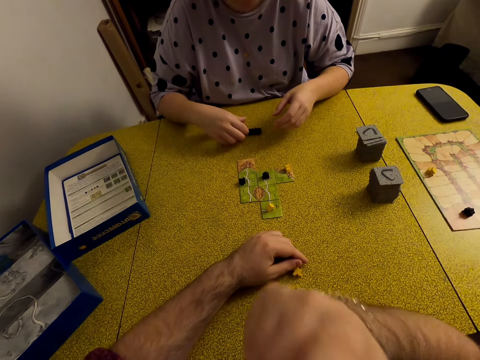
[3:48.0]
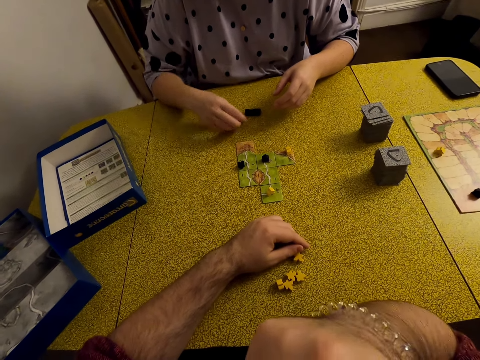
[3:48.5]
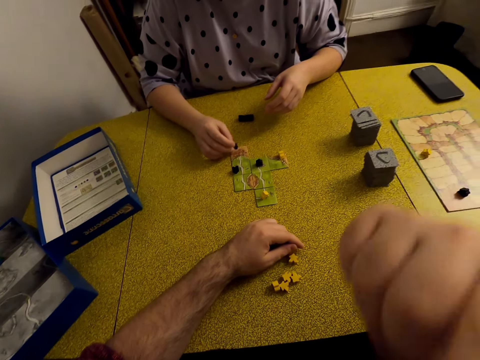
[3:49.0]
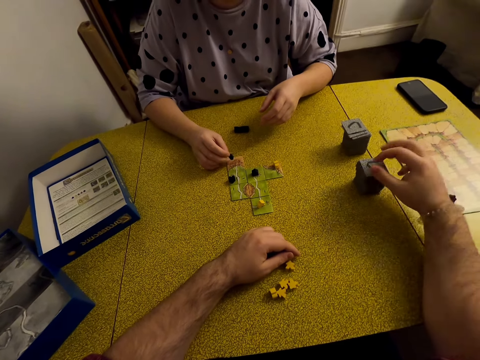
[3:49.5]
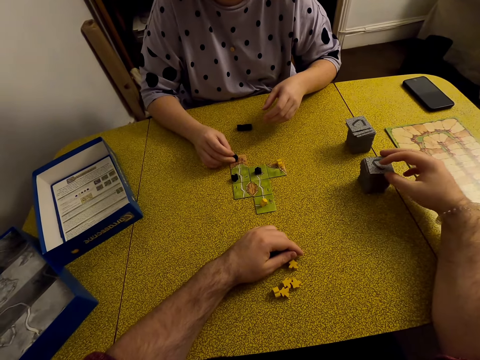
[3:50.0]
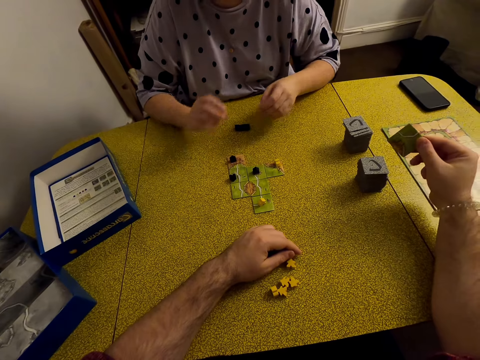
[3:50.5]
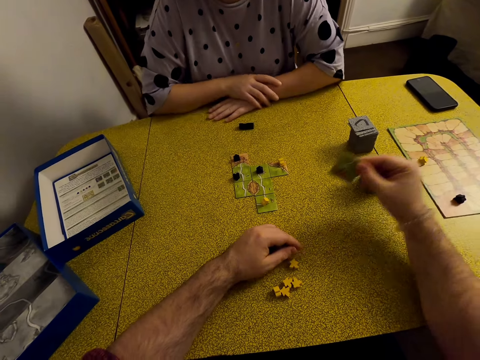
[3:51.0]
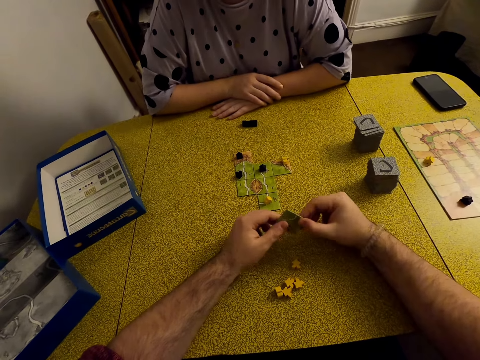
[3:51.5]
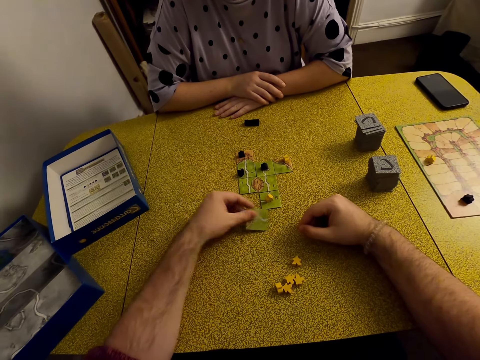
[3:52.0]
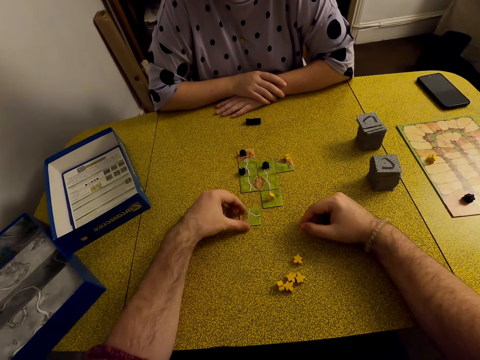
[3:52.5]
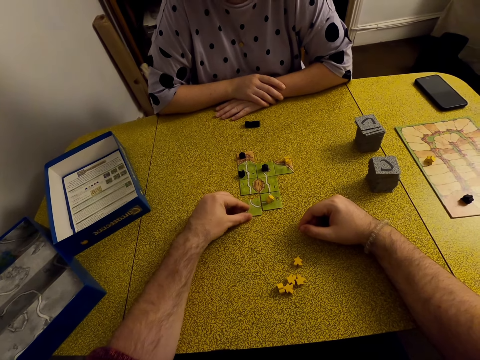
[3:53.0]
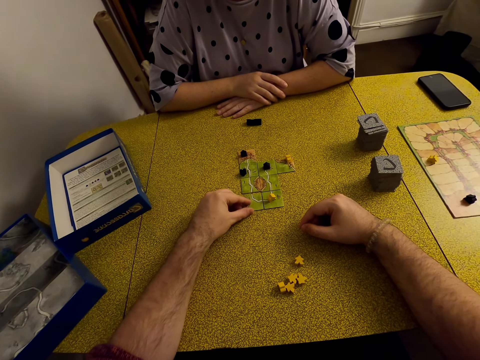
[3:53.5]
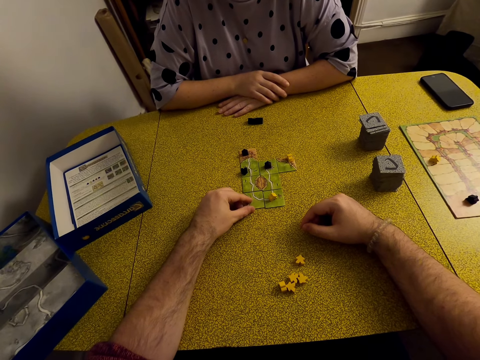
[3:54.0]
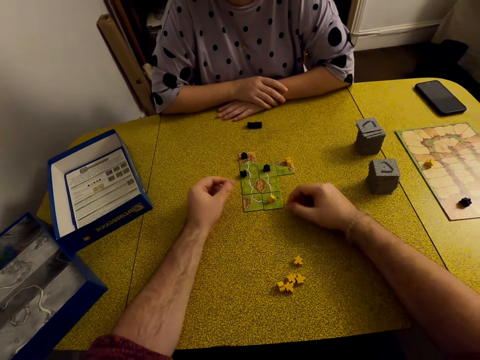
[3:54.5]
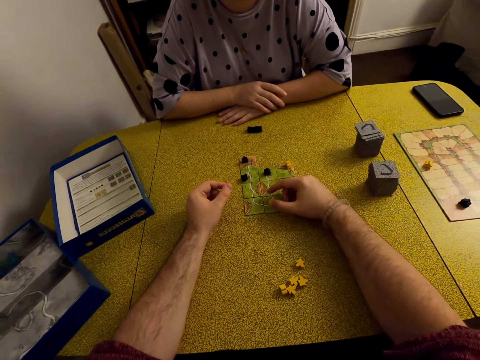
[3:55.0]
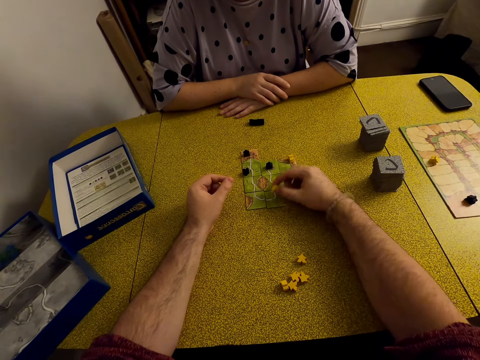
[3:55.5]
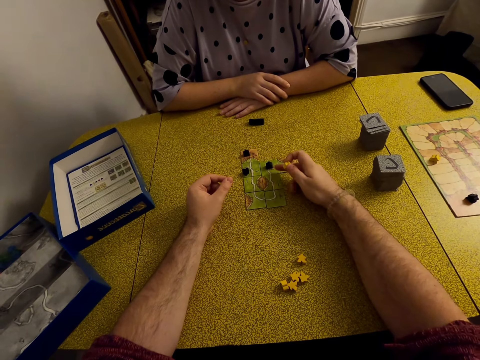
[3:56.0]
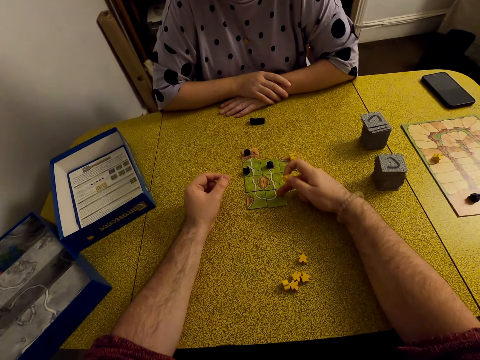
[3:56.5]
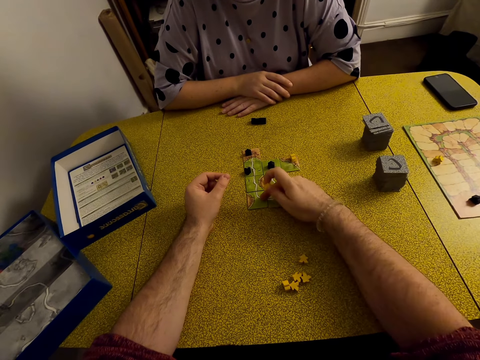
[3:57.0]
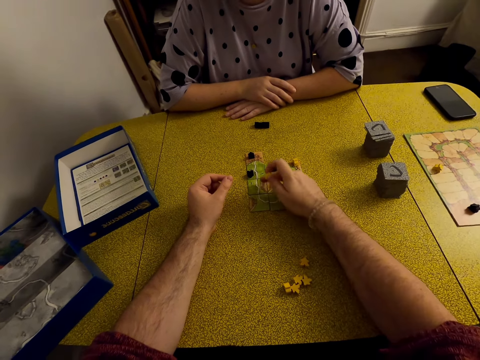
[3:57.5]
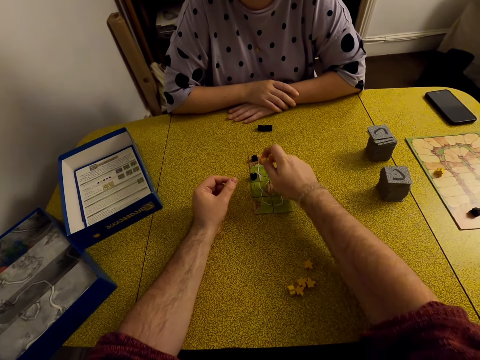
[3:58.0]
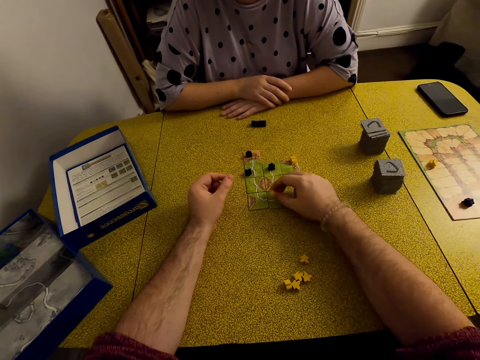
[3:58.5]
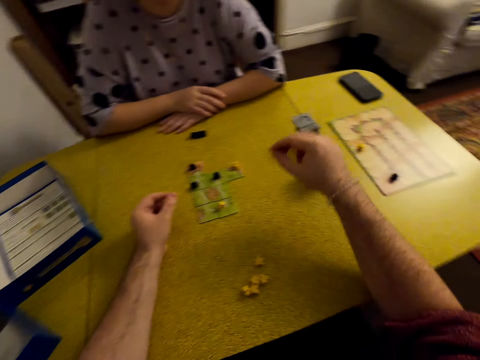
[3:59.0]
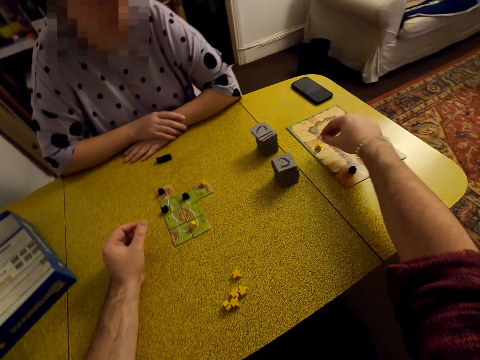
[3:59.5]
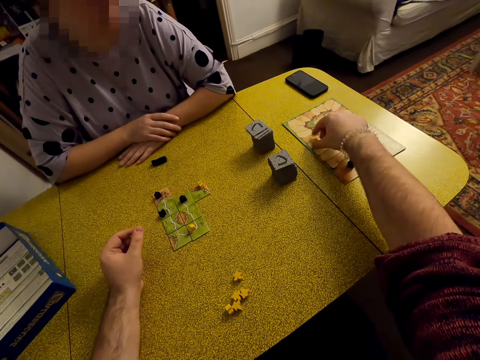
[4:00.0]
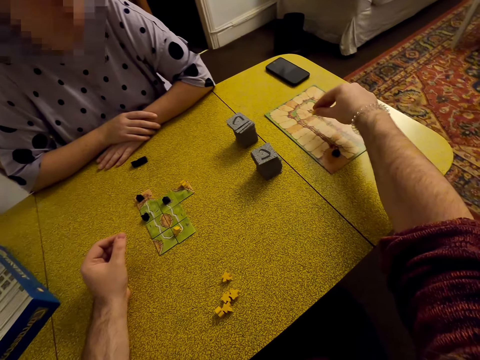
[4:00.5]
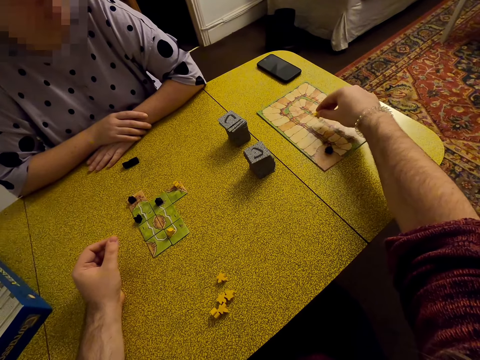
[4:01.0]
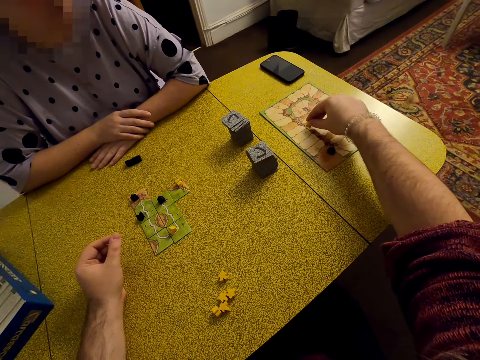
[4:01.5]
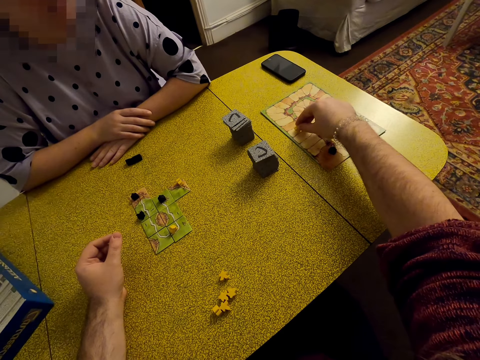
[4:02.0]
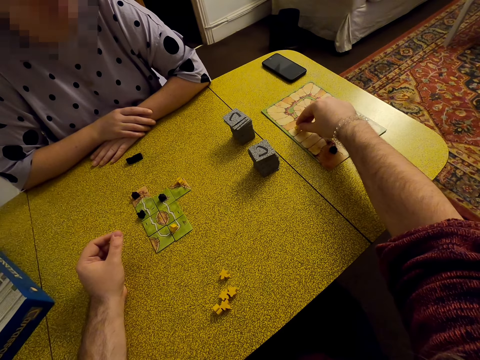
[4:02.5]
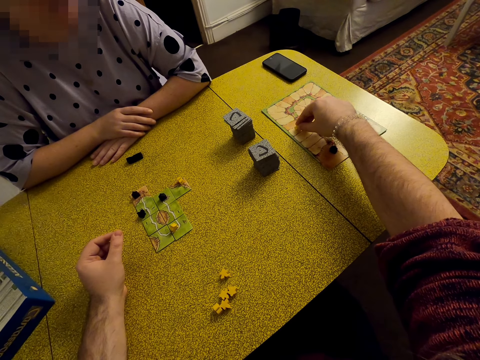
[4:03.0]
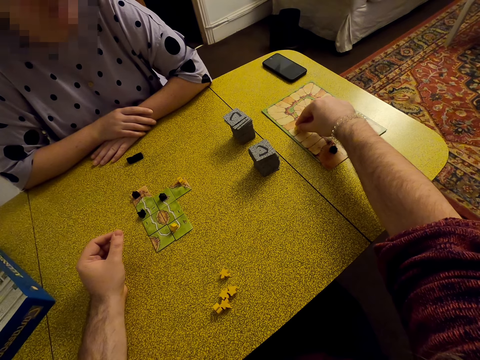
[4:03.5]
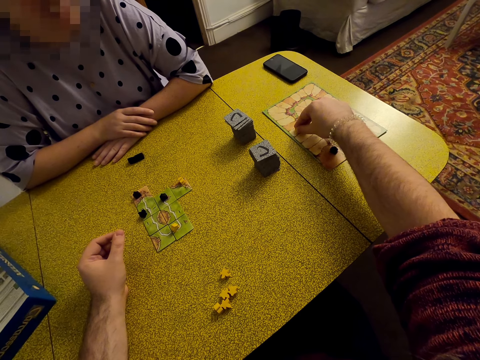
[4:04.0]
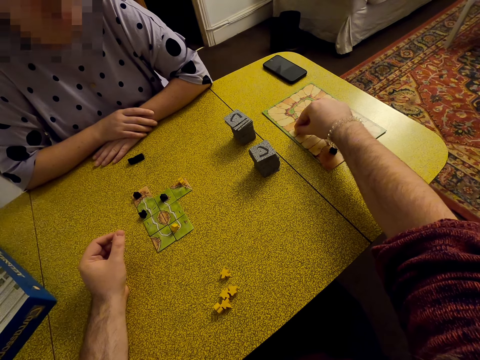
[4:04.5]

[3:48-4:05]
The camera wearer plays the Carcassonne board game with a meeple. They pick a tile or card. They hold the tile. They play the Carcassonne board game with the tile. They put the card on the table. They play the Carcassonne board game with the meeple. They count the cards. They put the meeple on the board. They move the star.

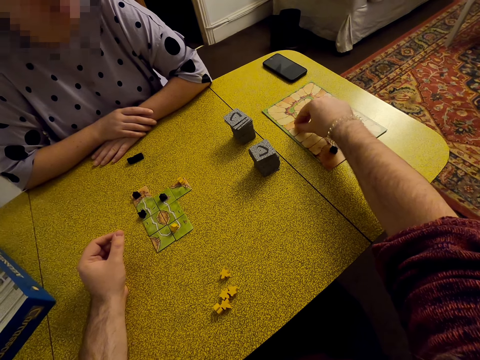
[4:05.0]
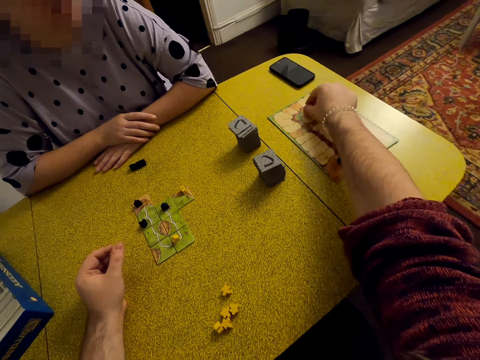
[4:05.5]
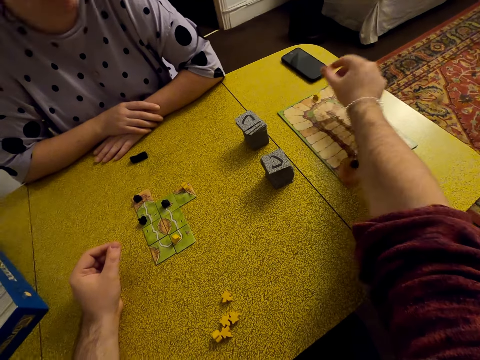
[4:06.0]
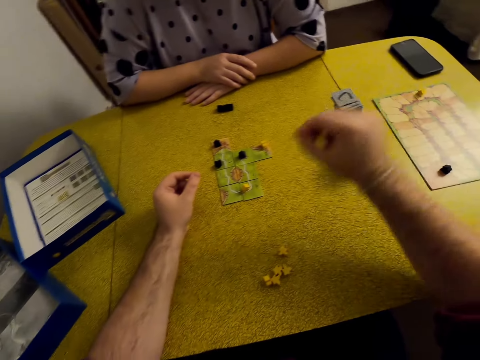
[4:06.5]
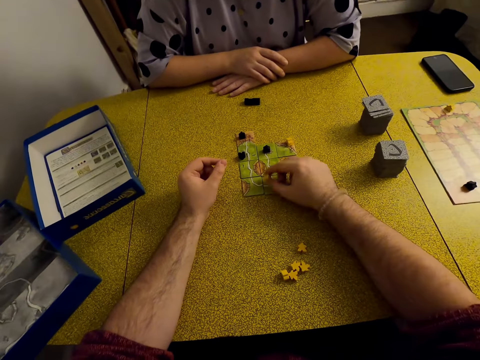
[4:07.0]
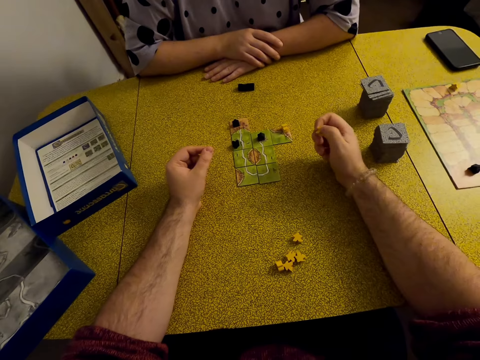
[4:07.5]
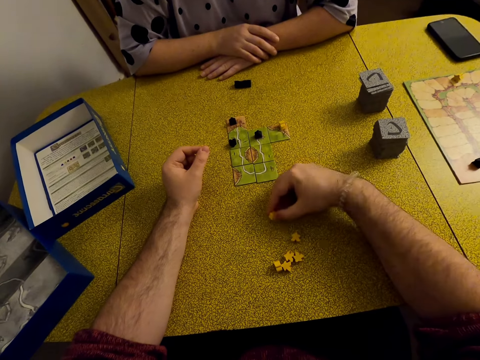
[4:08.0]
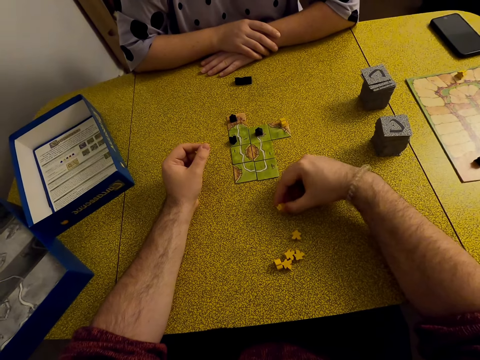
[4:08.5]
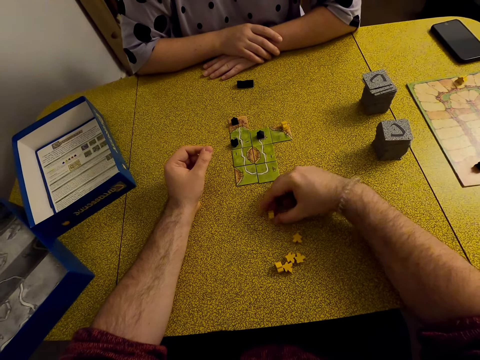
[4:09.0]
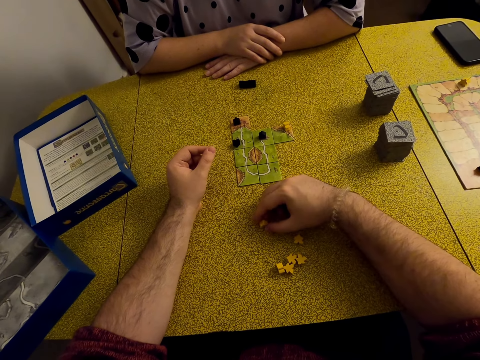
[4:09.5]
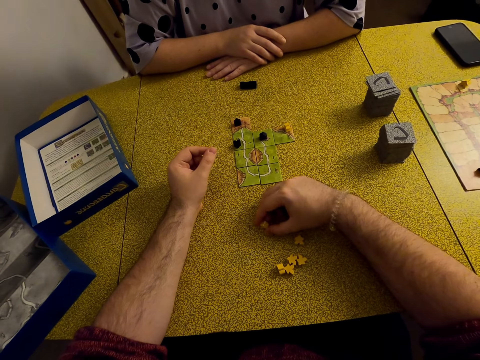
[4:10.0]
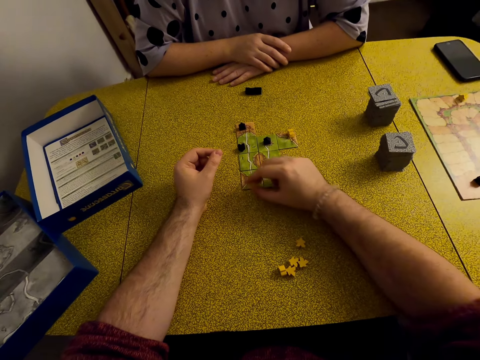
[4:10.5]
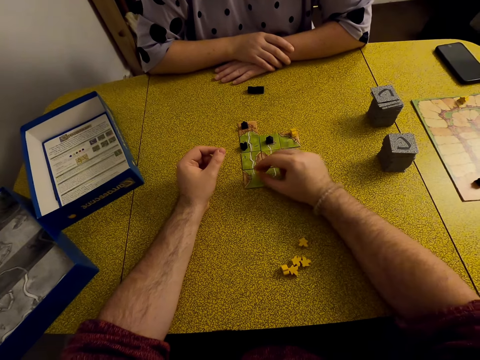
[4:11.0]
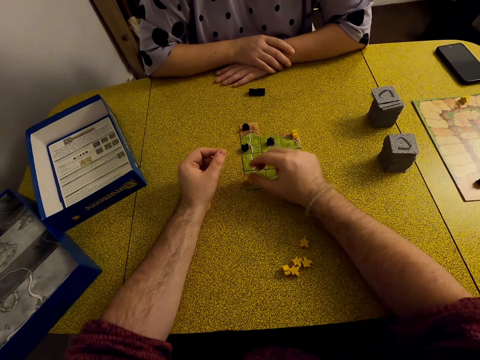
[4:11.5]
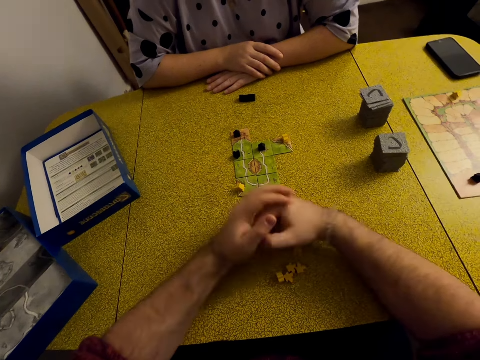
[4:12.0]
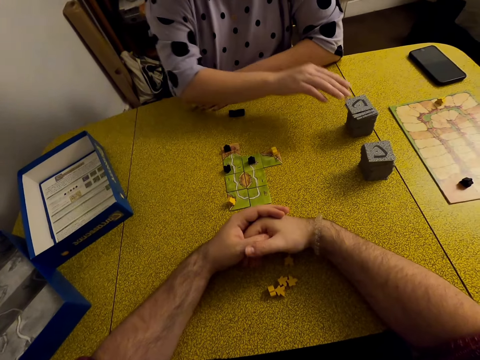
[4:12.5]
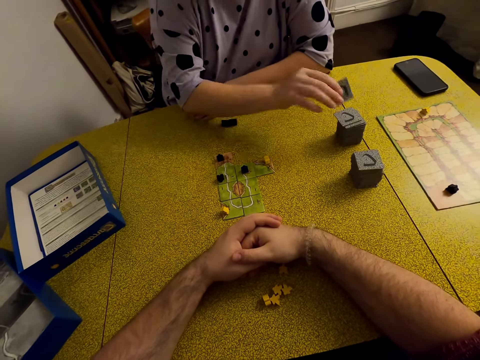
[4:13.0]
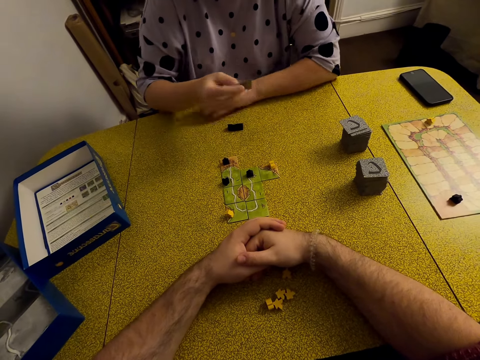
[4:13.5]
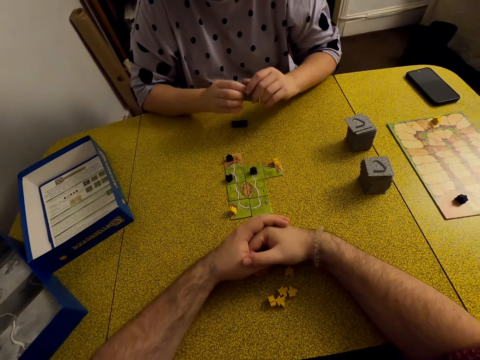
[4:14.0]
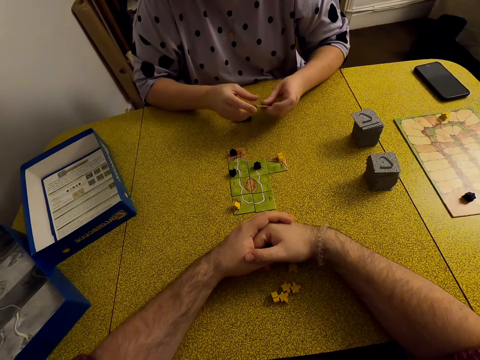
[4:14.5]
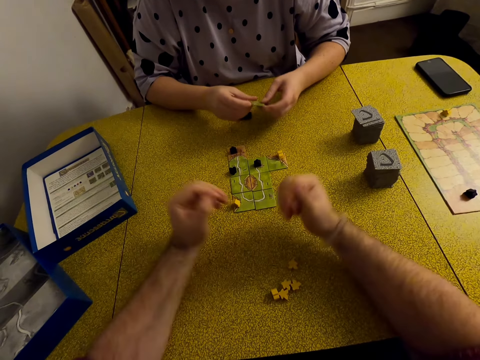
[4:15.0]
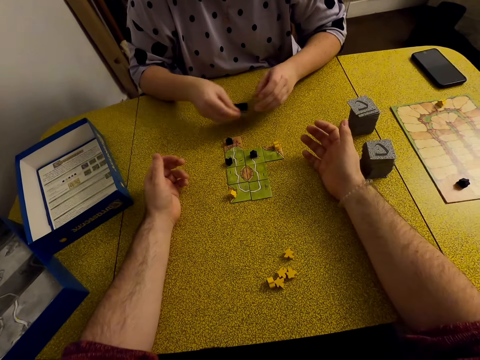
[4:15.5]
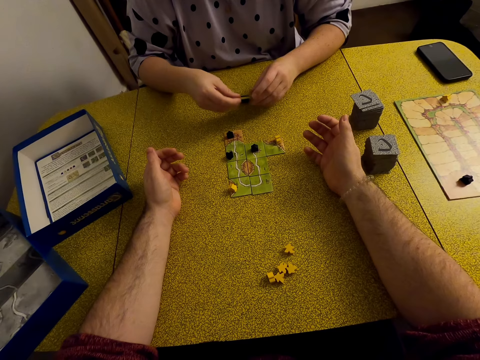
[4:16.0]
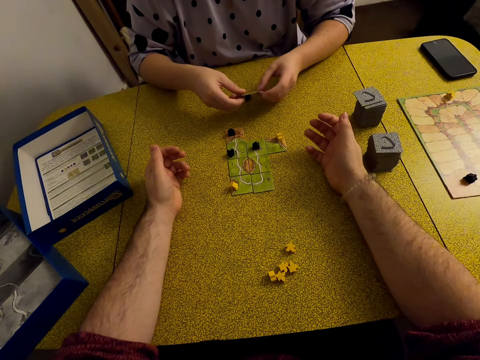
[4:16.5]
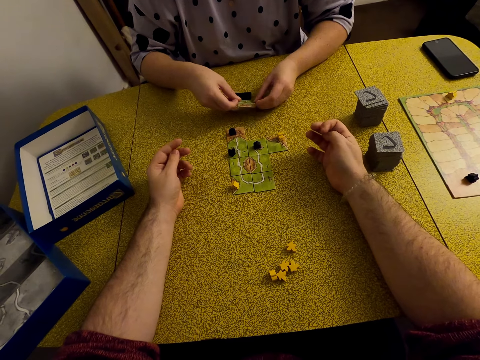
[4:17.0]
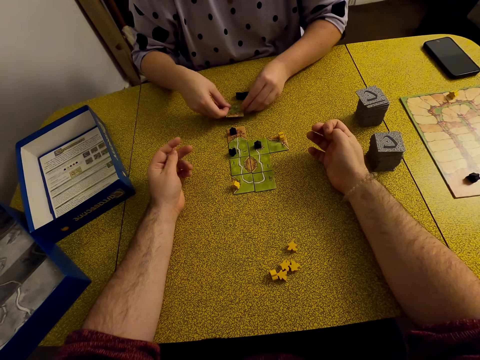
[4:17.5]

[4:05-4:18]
The camera wearer plays the Carcassonne board game with a meeple. A lady picks a tile. The camera wearer holds a tile.
